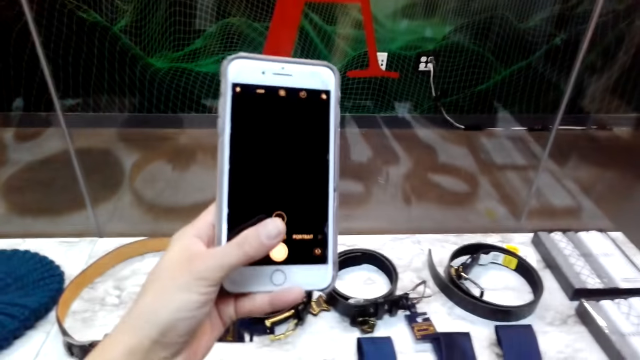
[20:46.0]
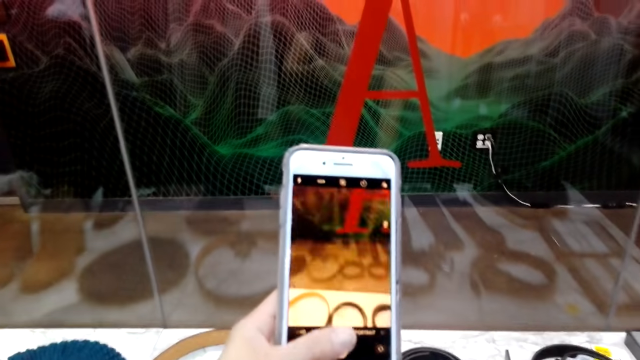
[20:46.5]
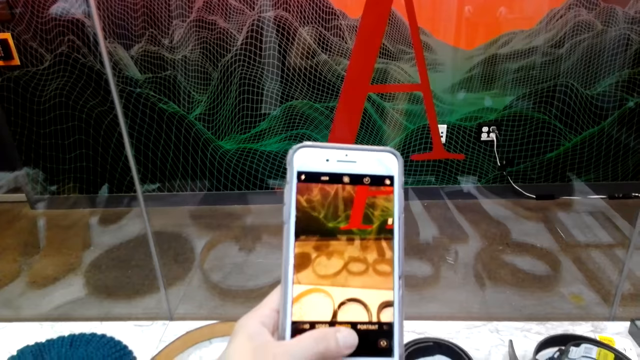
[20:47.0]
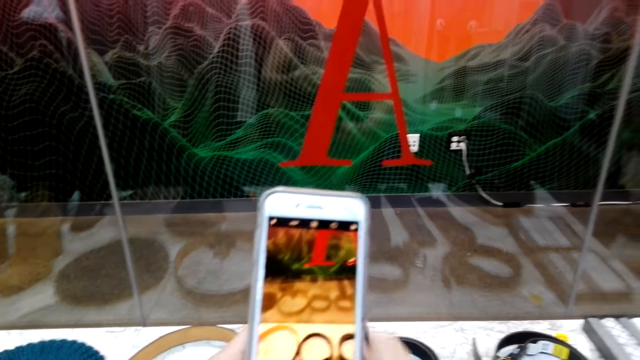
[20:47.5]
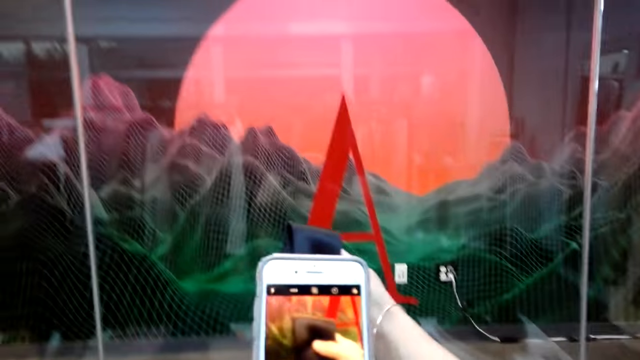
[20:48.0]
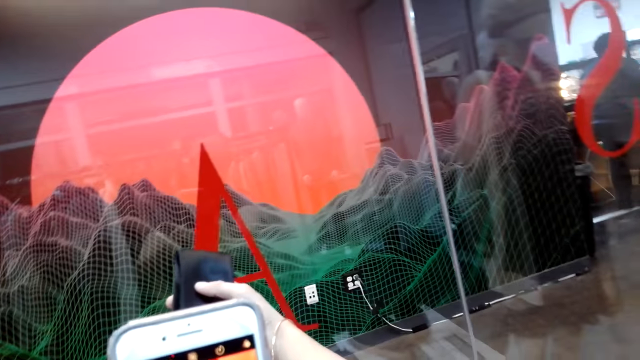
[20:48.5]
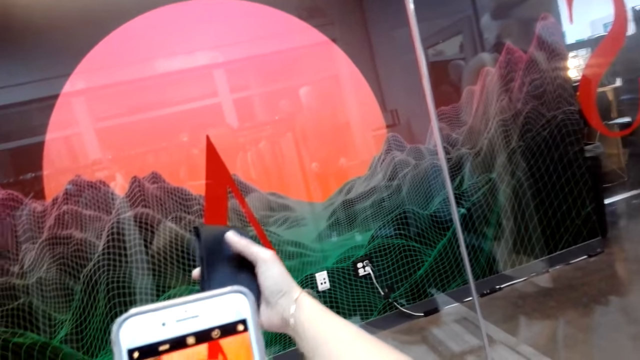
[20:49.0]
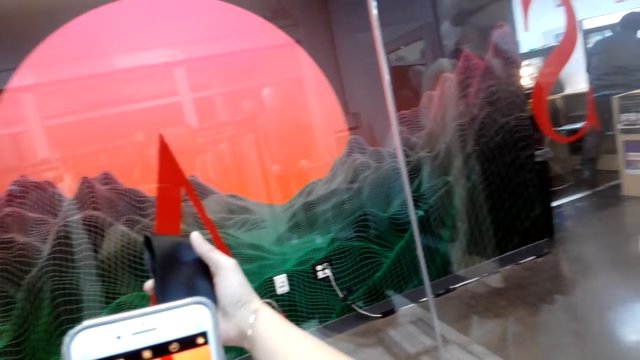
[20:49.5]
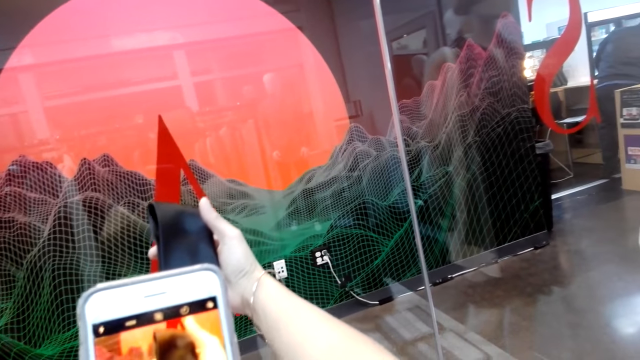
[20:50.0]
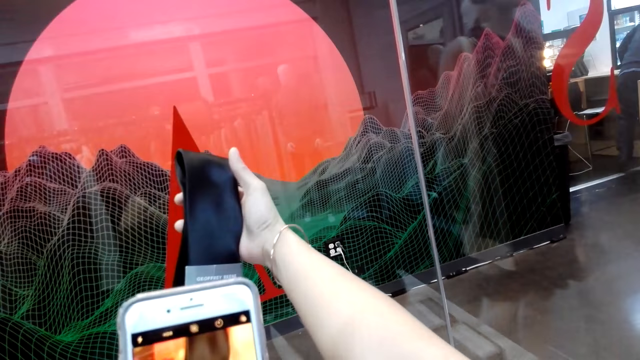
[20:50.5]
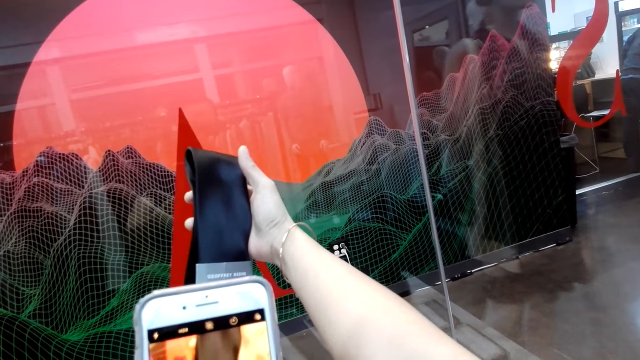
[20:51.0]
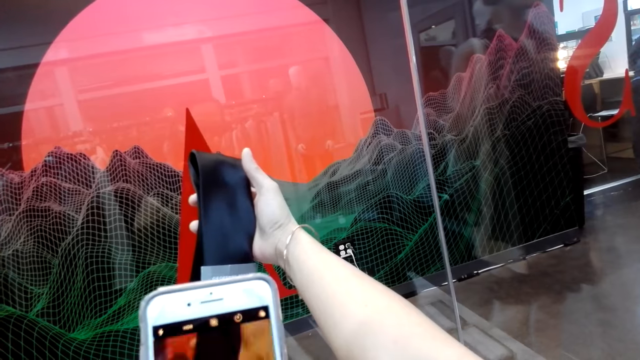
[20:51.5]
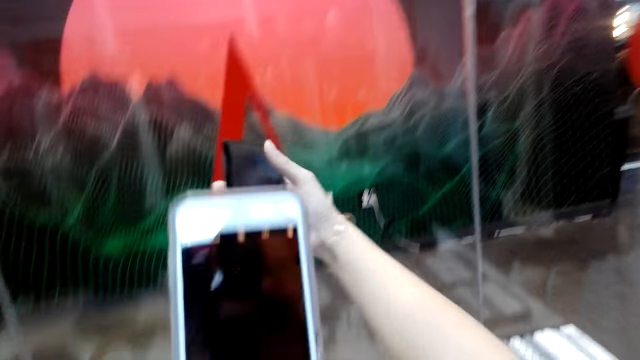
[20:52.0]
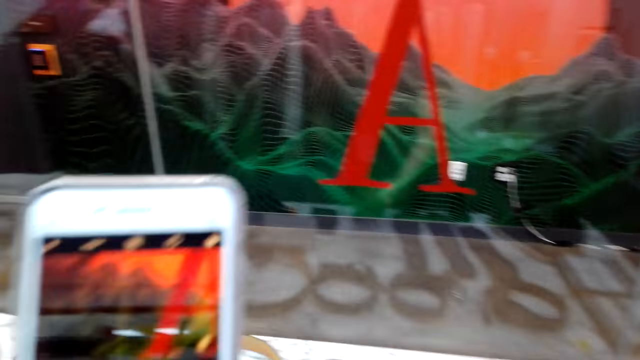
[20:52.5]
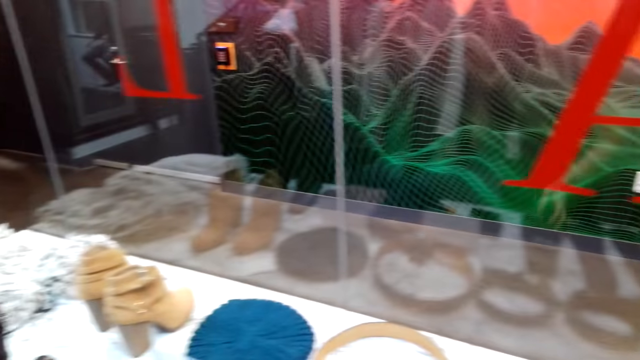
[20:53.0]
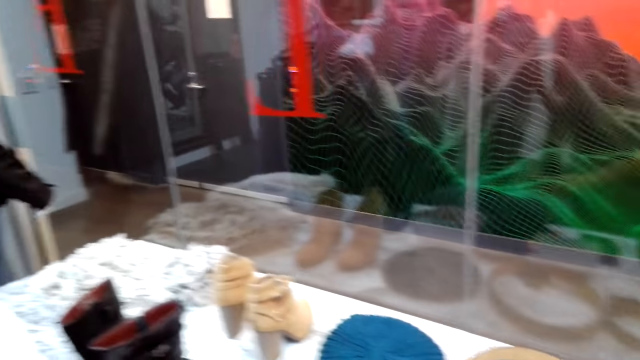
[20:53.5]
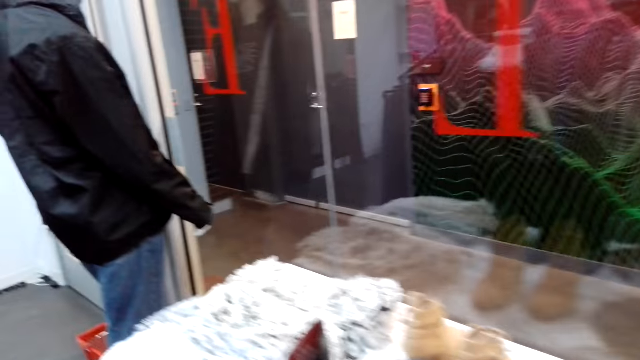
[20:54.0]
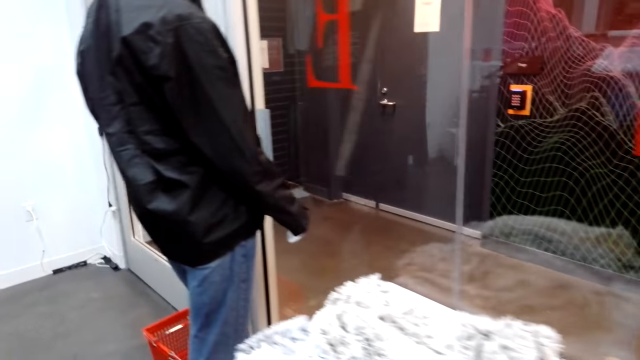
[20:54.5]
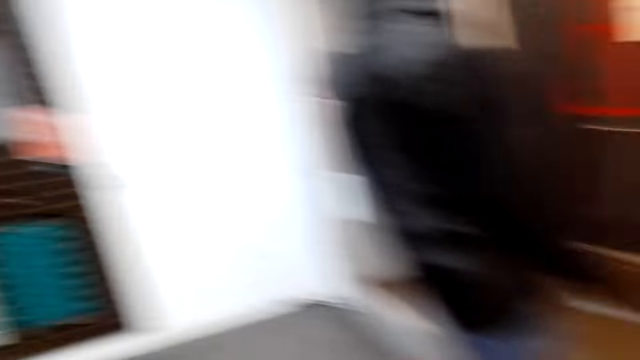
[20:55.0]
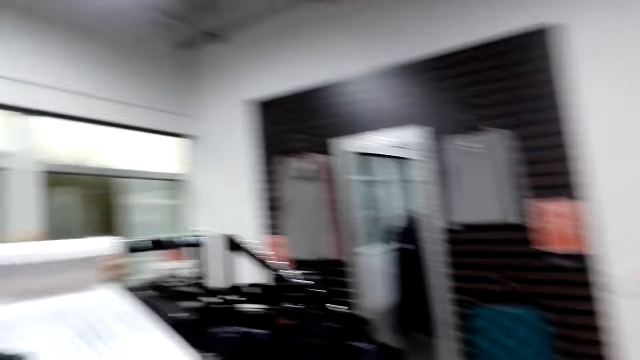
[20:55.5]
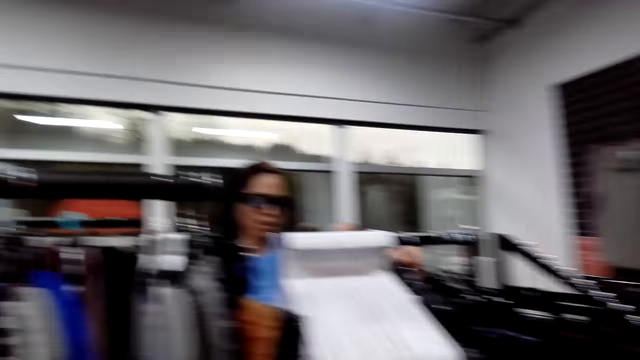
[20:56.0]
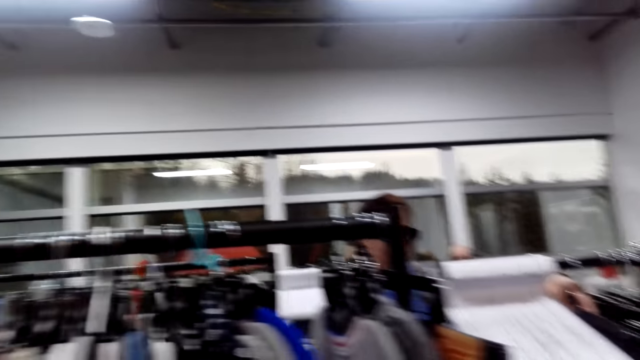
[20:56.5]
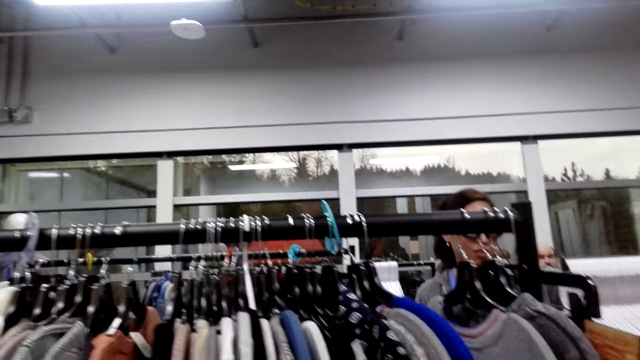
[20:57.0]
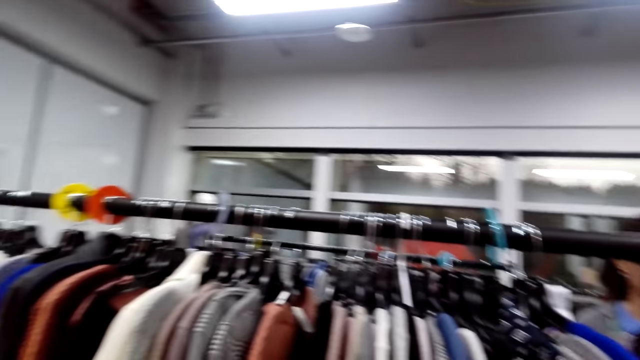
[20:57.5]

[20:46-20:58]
The camera wearer operates the phone. They tap the phone. They take a photo of the items on the display. They look at a tie and take a photo of the tie. They move around the boutique.

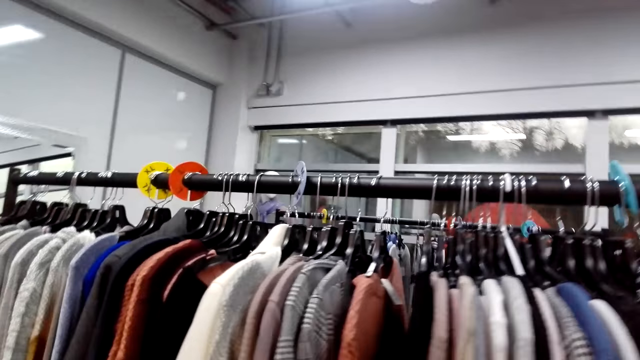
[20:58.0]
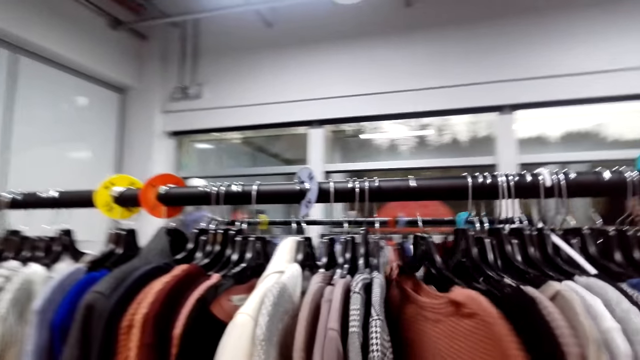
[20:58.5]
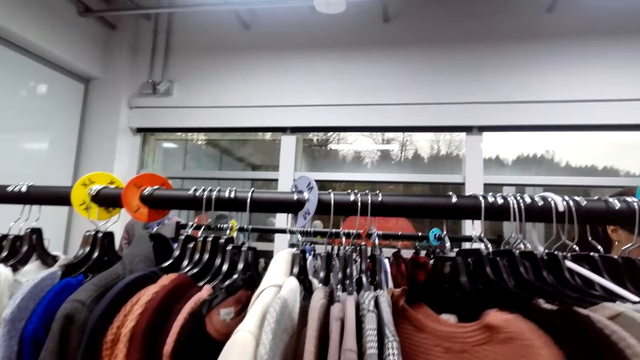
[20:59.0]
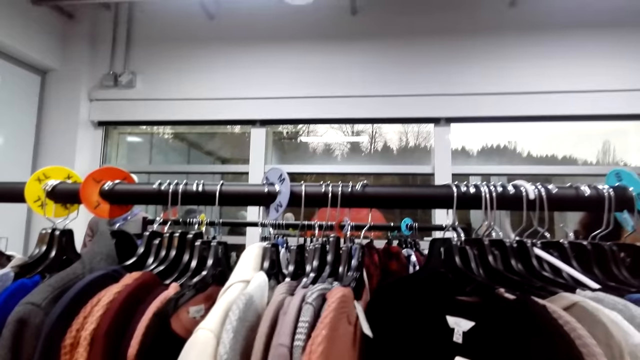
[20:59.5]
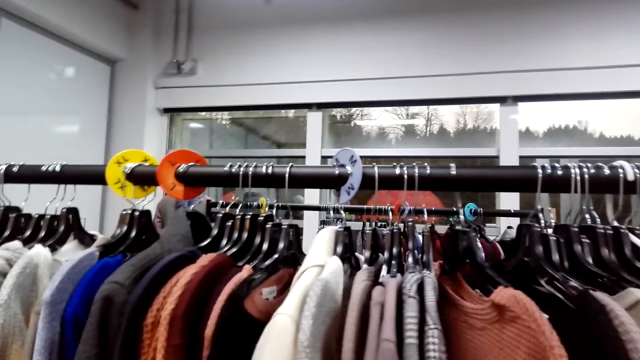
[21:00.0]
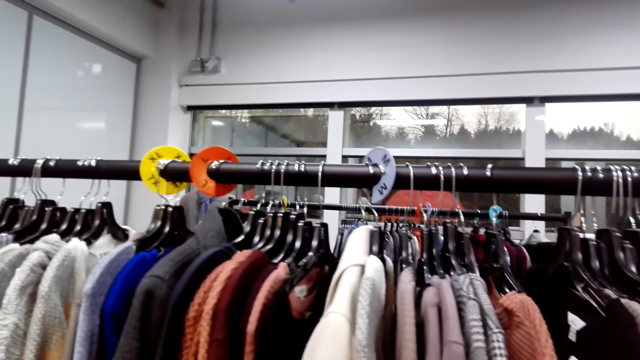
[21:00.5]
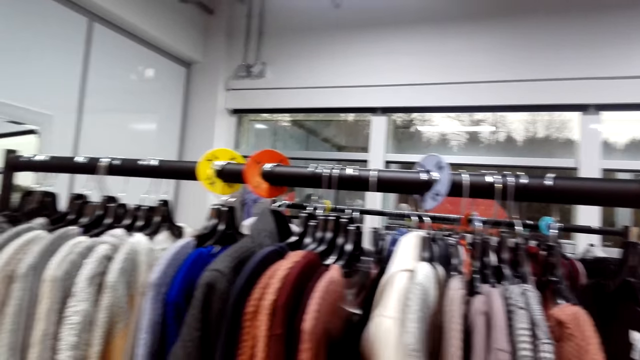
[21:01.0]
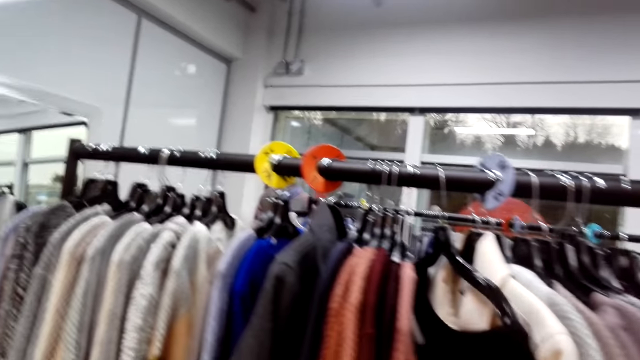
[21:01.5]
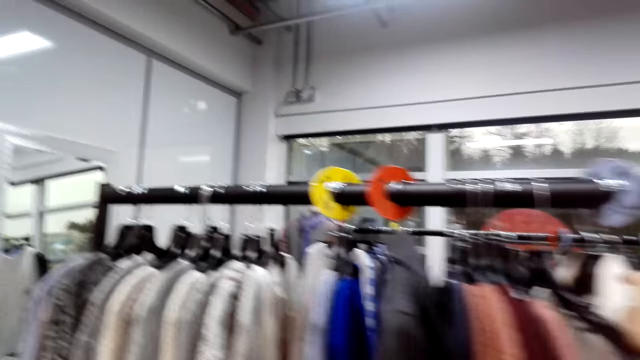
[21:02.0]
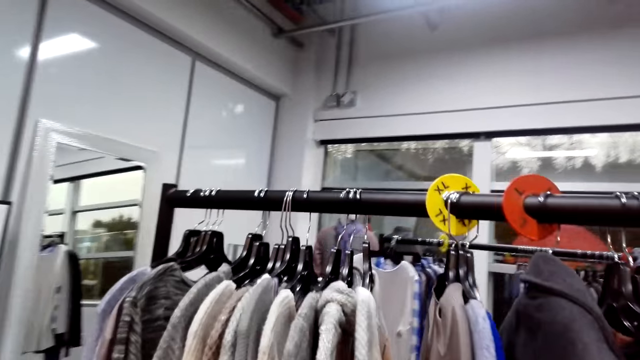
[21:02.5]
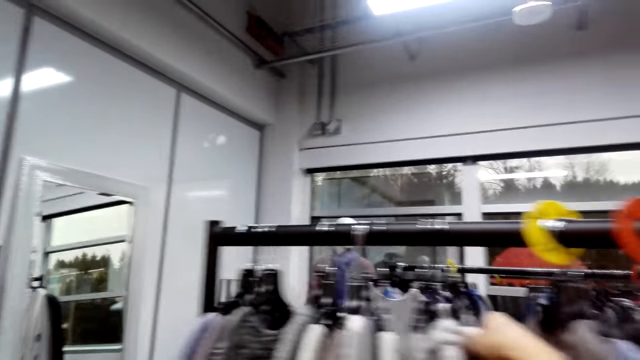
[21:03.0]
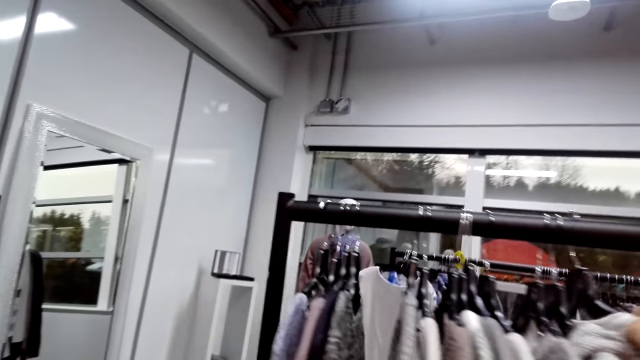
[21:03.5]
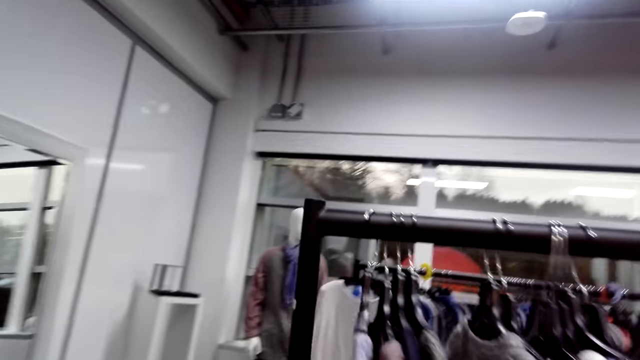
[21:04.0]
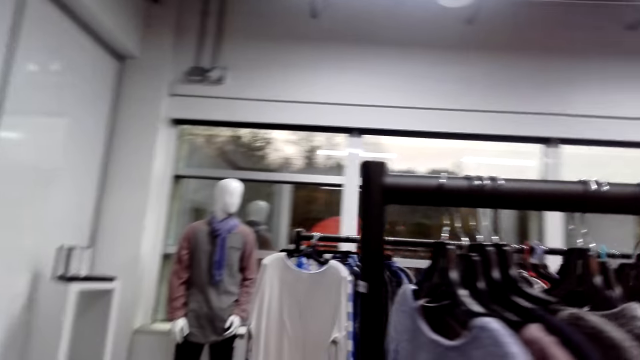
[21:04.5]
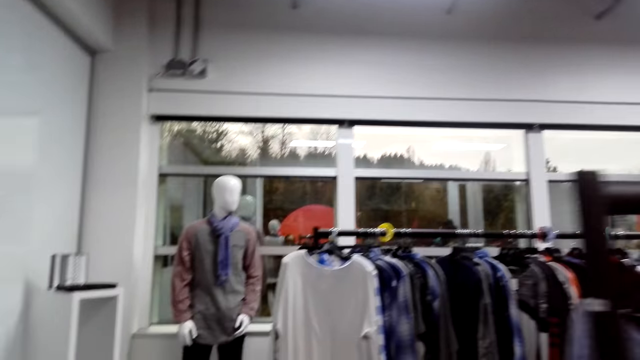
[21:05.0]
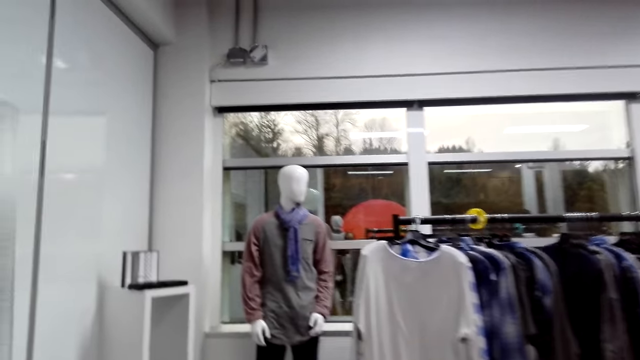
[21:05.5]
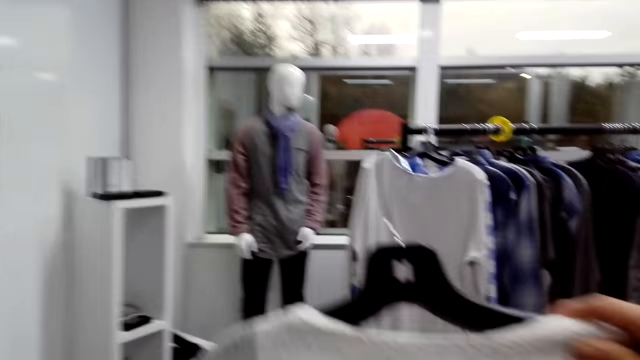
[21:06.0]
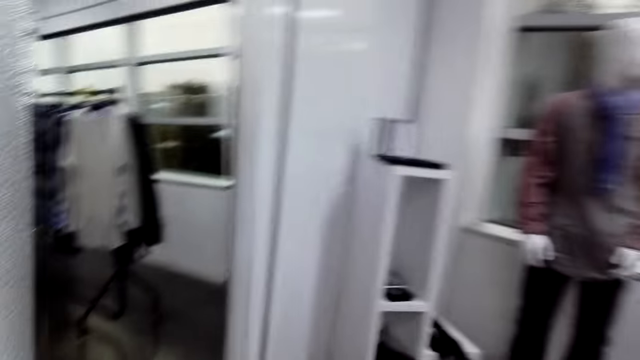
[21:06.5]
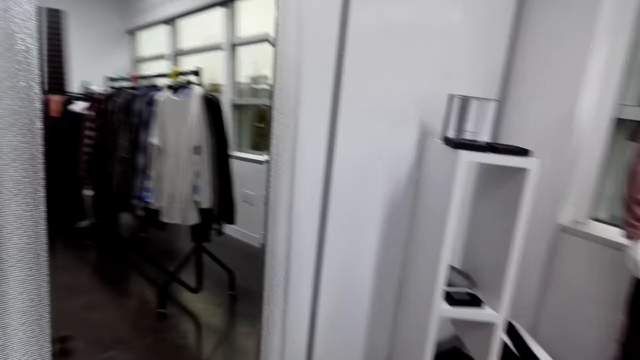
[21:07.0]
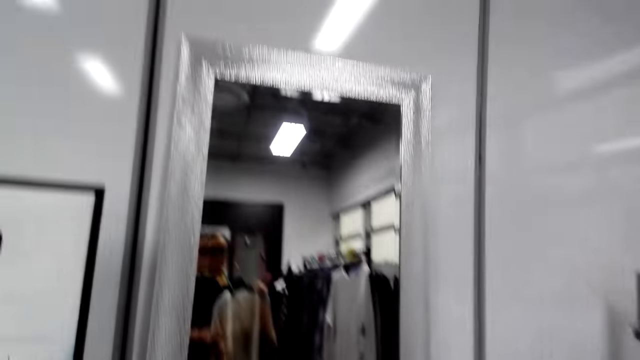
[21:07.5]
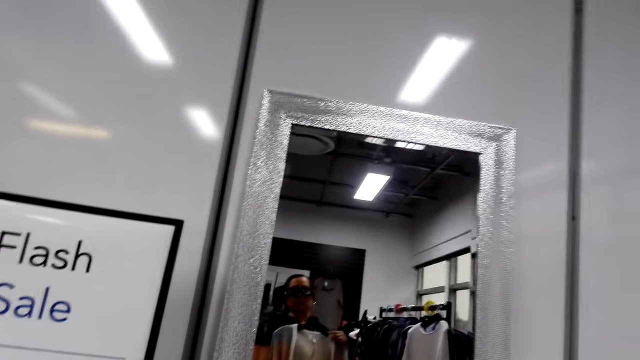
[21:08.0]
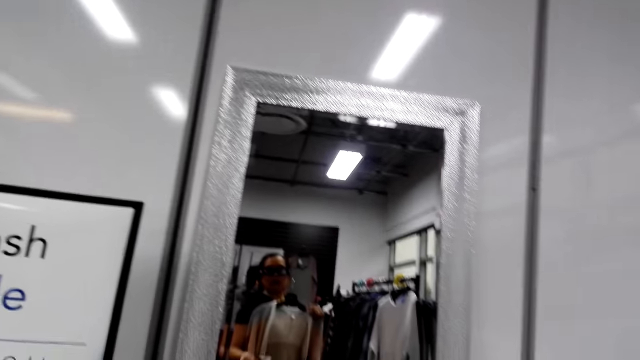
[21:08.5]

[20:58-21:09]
The camera wearer looks at the clothes on the clothes rack. They move the clothes. They remove a cloth from the clothes rack. They move towards the mirror.
